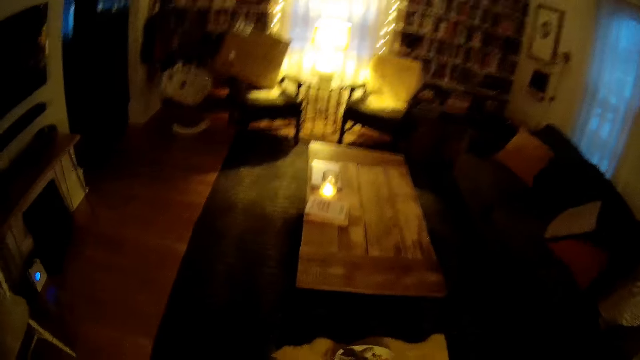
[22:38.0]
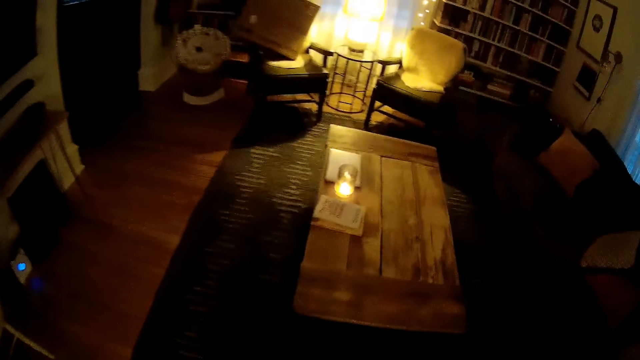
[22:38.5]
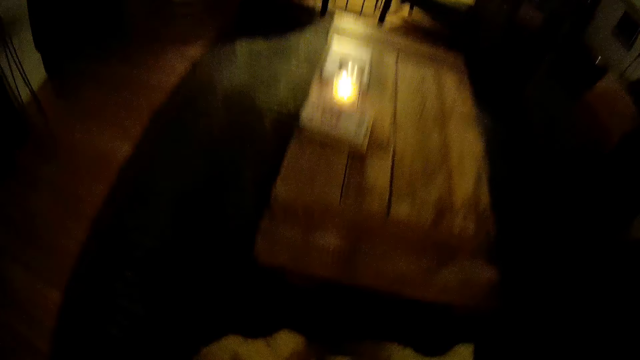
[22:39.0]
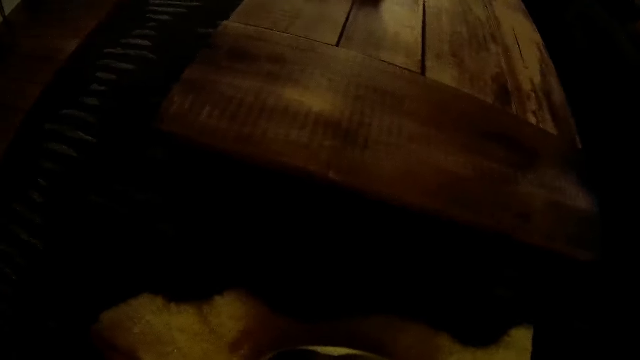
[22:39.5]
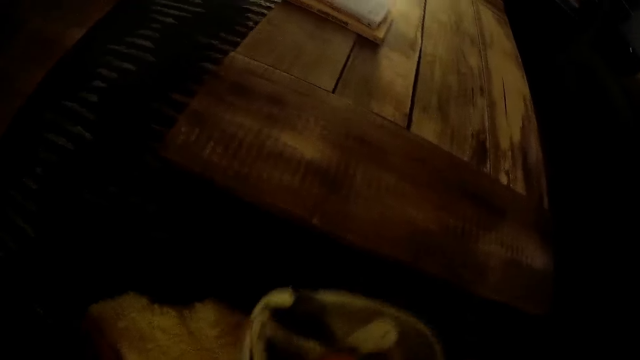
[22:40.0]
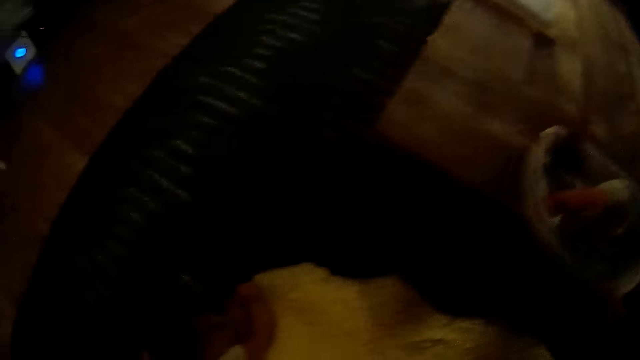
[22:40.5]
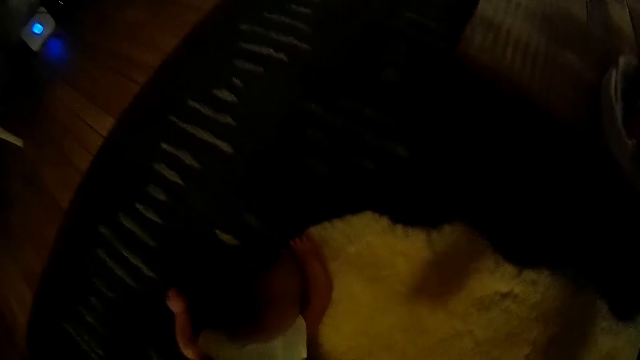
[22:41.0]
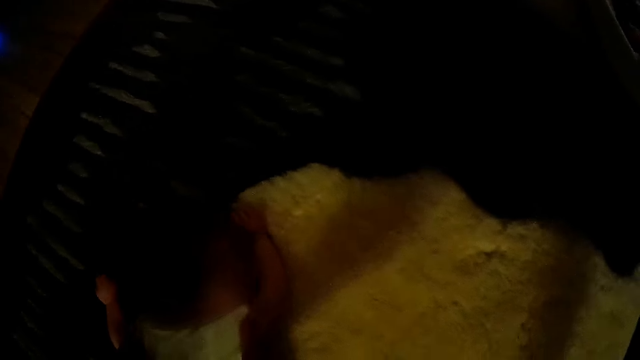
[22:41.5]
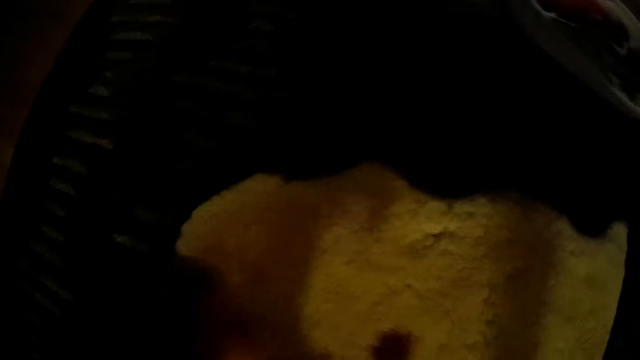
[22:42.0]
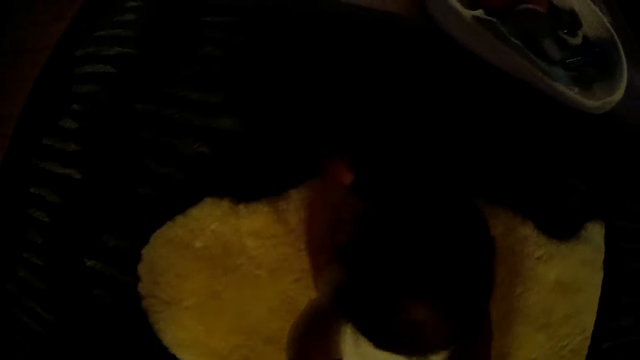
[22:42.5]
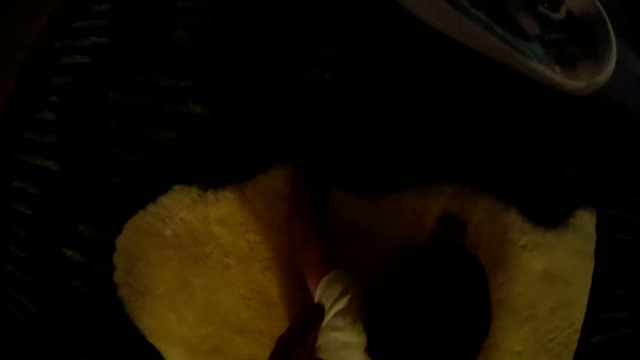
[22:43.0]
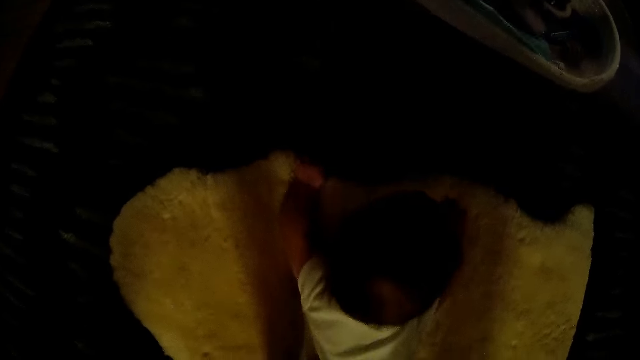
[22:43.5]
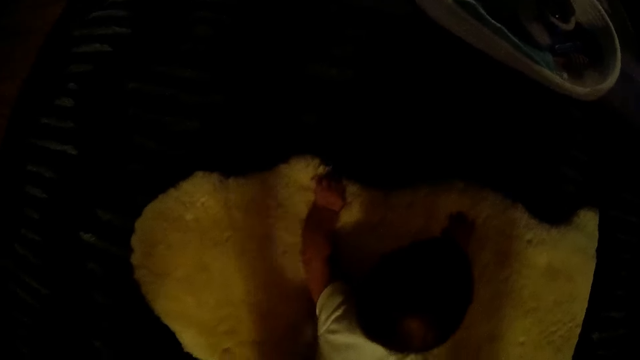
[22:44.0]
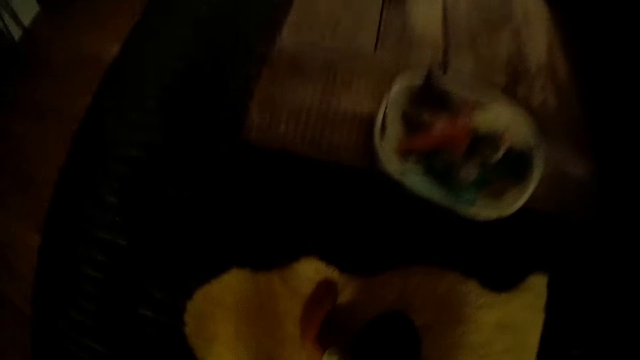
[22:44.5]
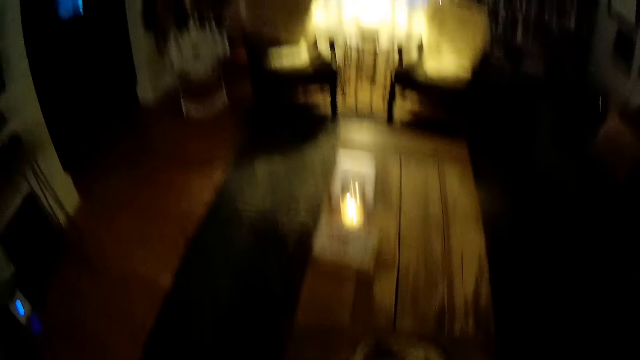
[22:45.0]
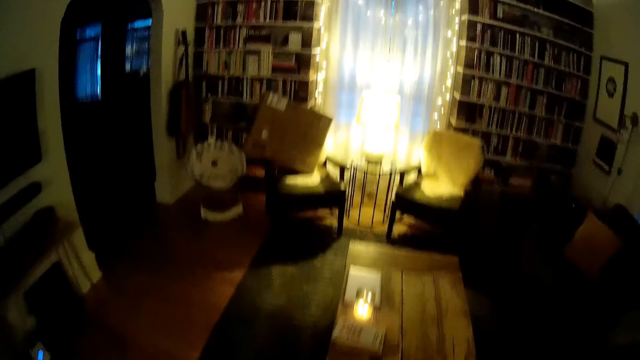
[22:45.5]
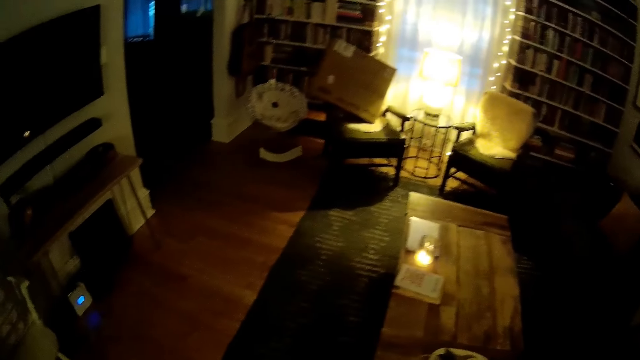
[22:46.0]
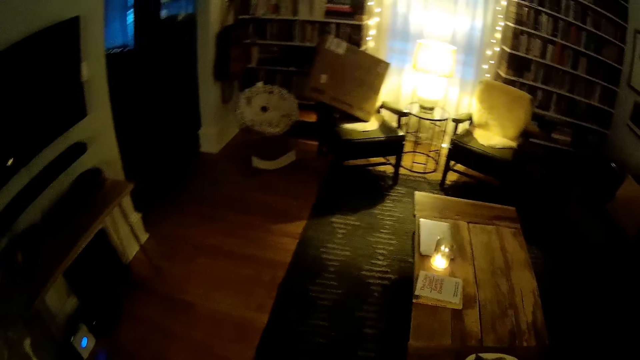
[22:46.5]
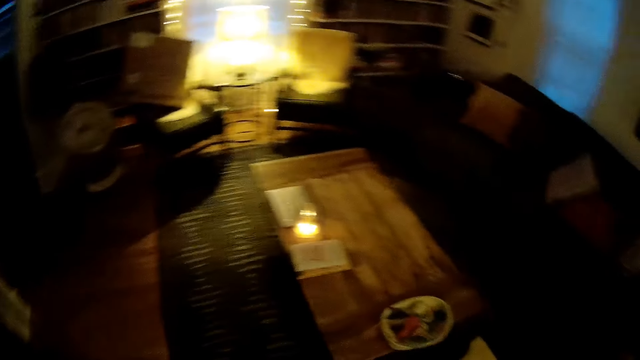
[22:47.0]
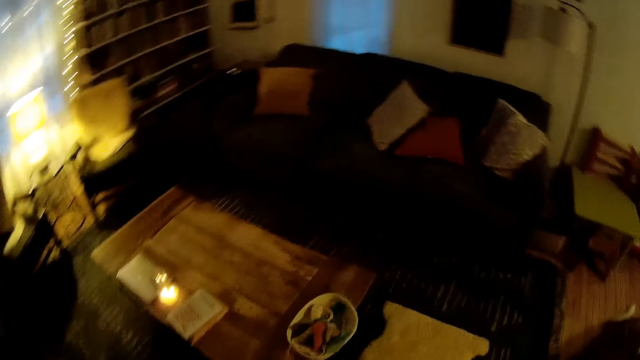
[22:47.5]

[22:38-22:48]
The camera wearer picks up a white plate from the floor with his right hand. He places the white plate on a brown table with his right hand. He moves the child on the floor with both hands. He looks around the room.

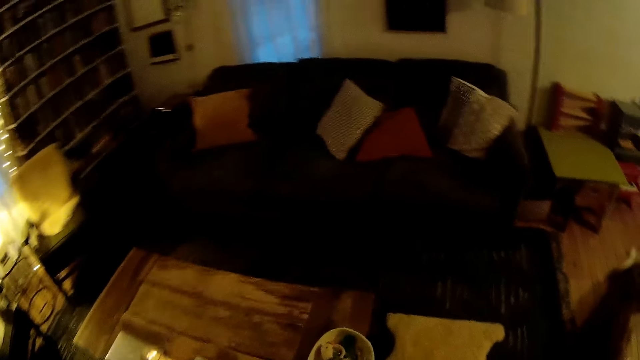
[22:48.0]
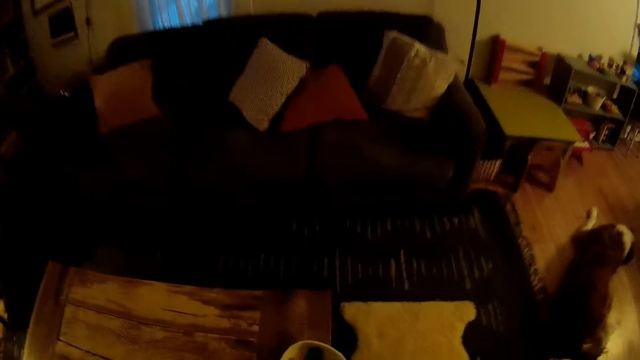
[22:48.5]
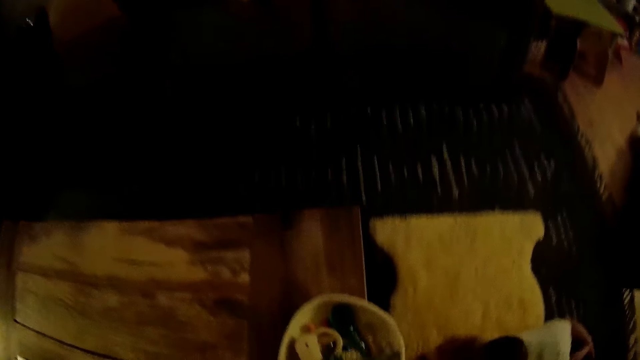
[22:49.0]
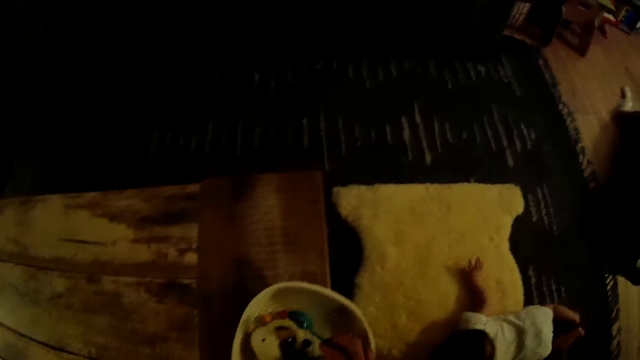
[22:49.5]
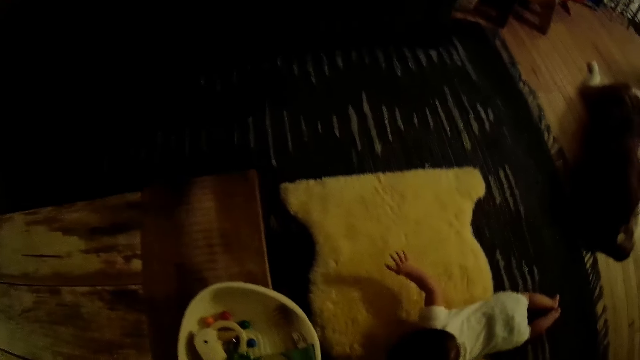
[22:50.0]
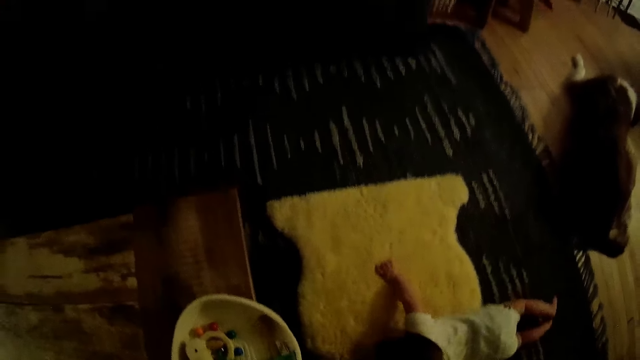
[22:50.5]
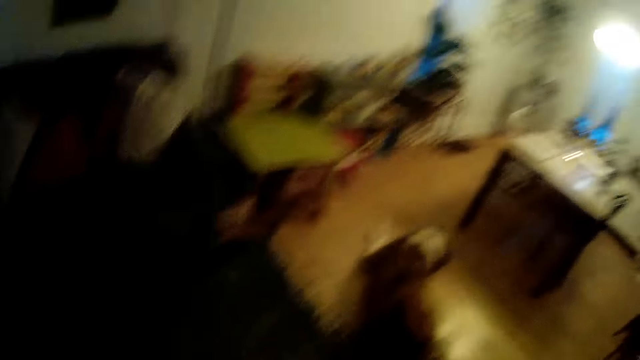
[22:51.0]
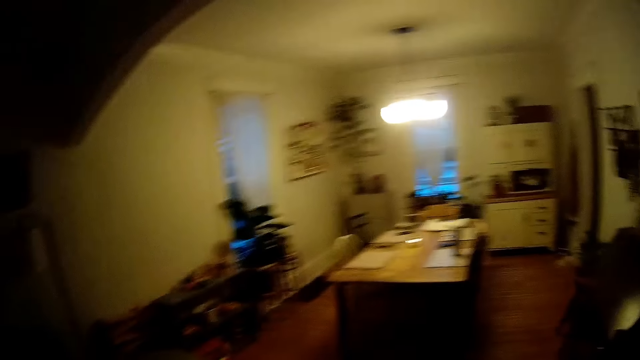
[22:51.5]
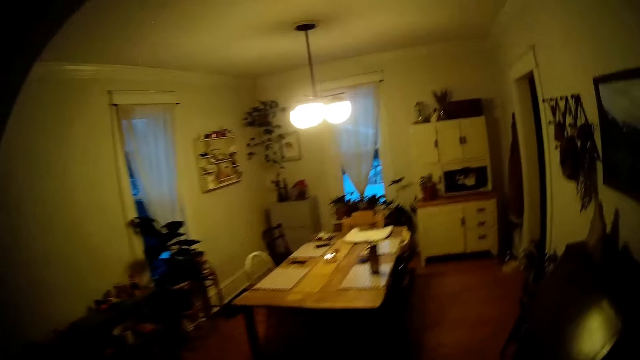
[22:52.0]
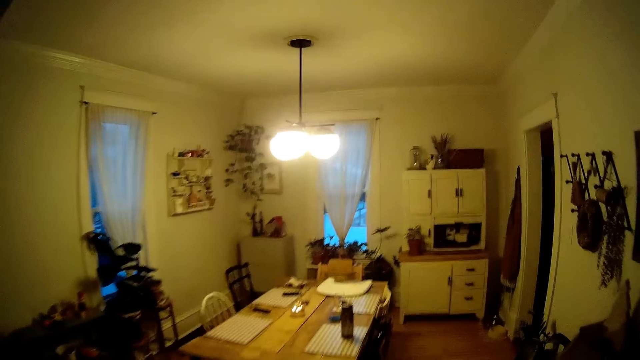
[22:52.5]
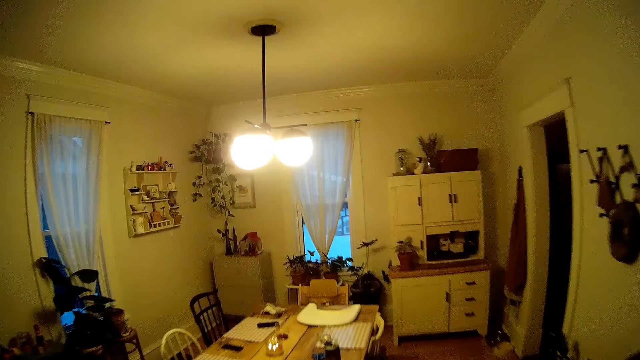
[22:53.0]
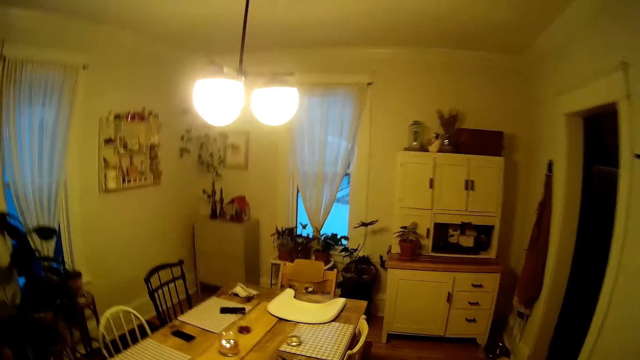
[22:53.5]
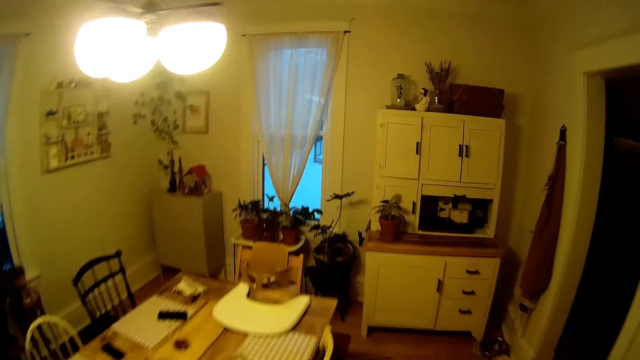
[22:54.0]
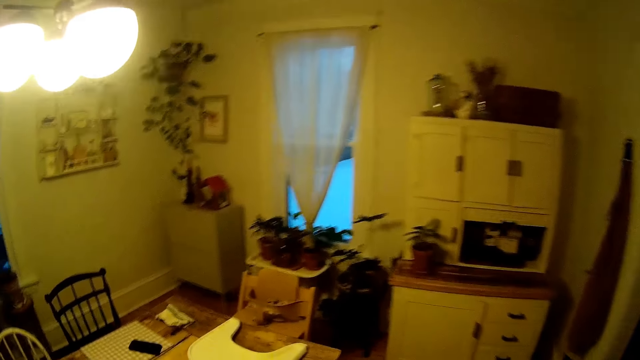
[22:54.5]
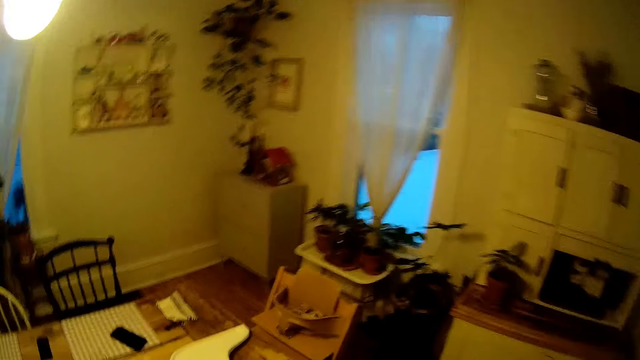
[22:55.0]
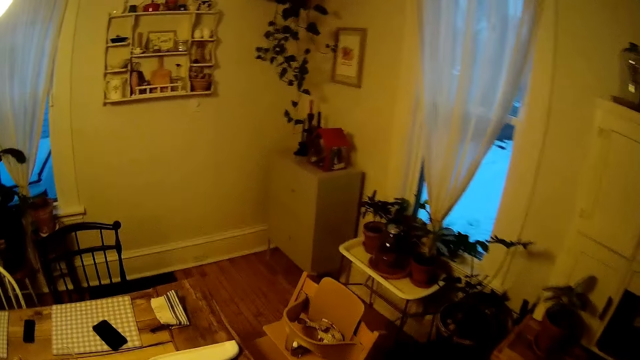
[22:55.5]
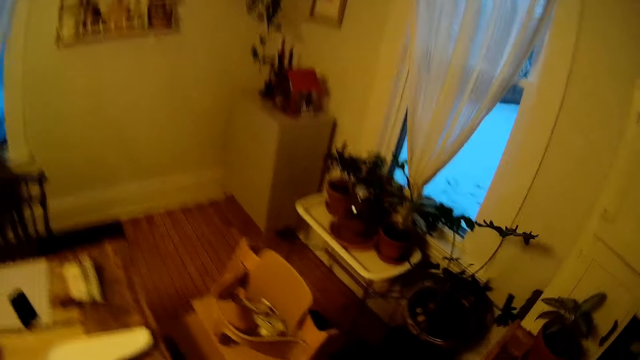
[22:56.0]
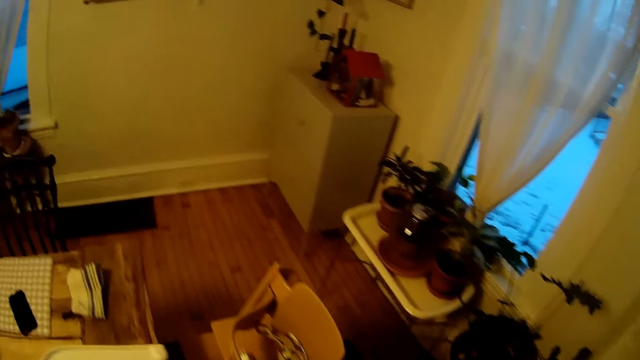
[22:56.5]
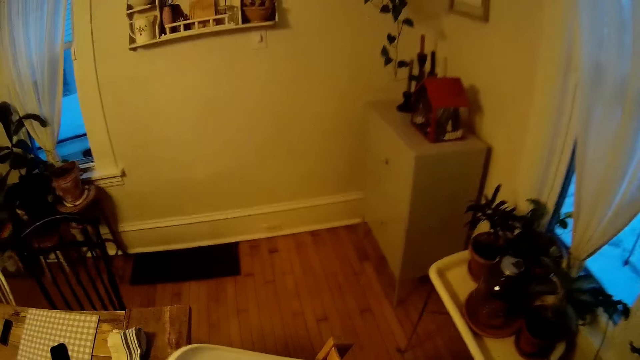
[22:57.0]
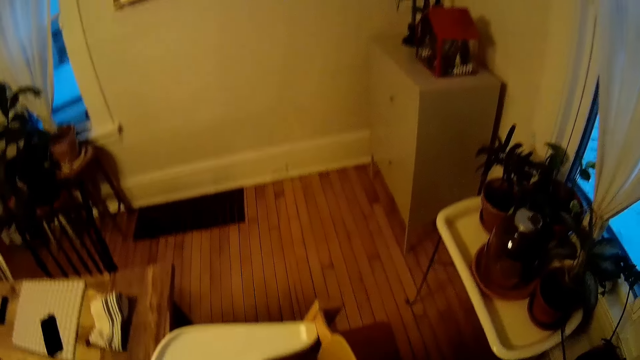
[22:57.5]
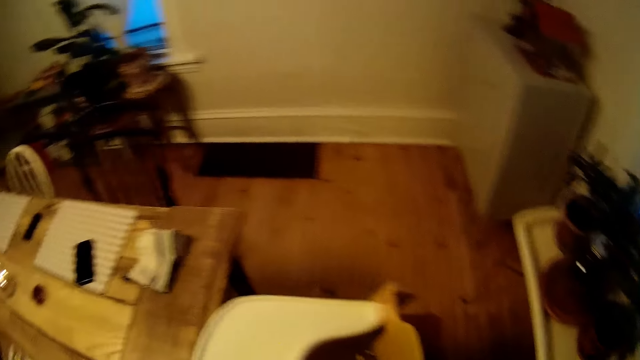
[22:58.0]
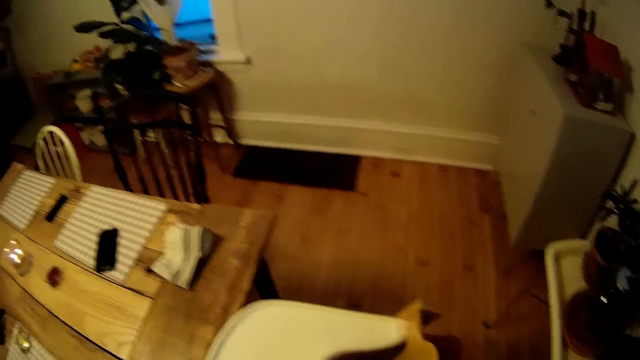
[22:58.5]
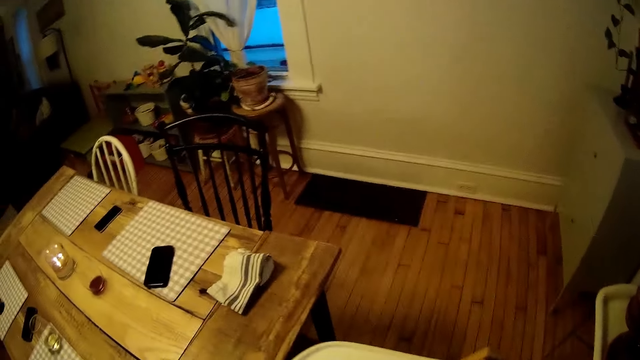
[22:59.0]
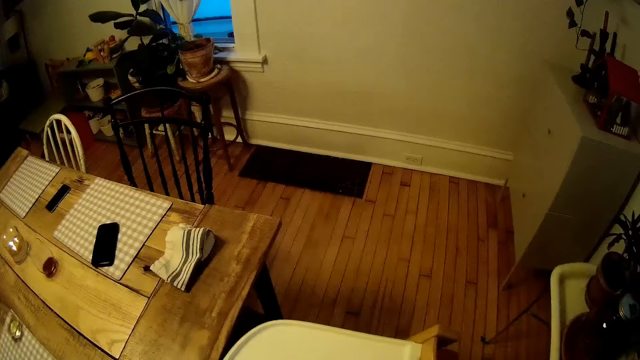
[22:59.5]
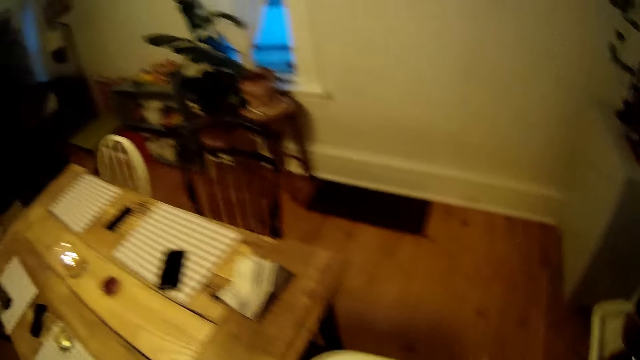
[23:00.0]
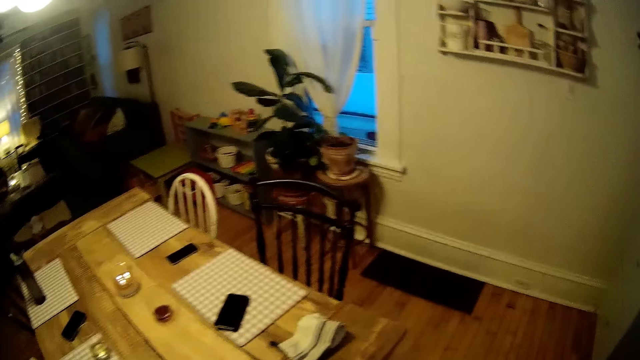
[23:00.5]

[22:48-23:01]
The camera wearer walks around the room. He removes a toy spoon from the tray on the table with his right hand. He drops the toy spoon for the baby with his right hand. He looks around the room. He walks to the dining table from the sitting room. He fixes a baby dining chair at the dining table with both hands. He touches the chair.
